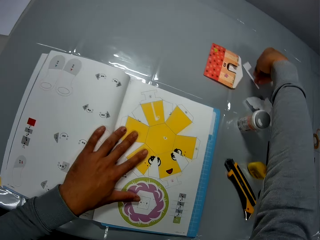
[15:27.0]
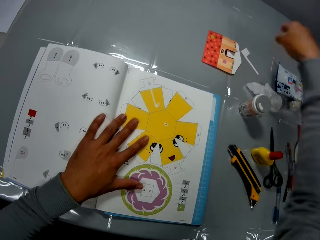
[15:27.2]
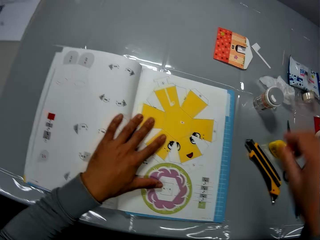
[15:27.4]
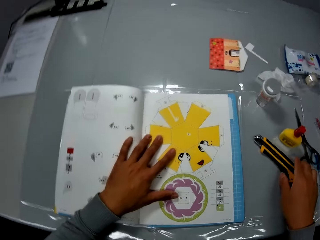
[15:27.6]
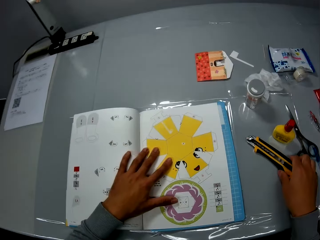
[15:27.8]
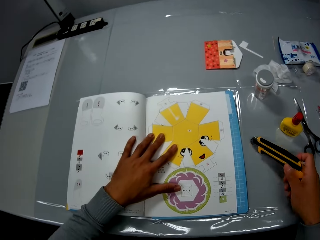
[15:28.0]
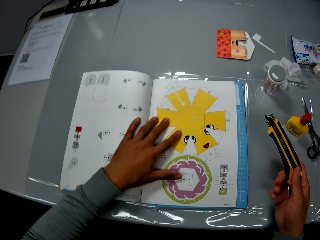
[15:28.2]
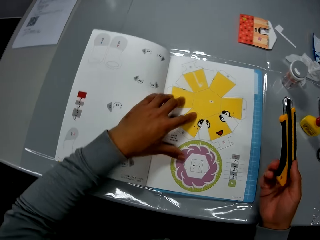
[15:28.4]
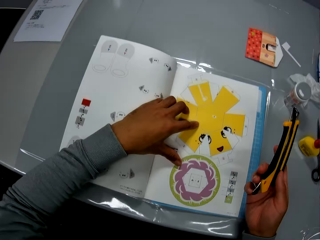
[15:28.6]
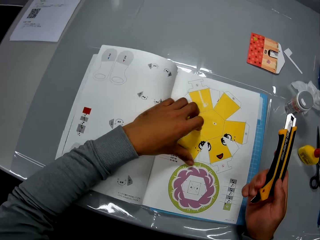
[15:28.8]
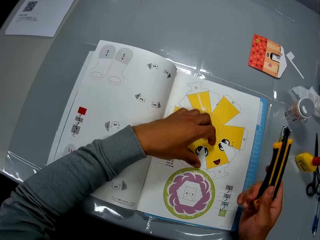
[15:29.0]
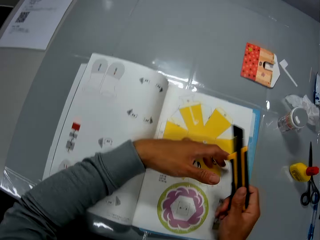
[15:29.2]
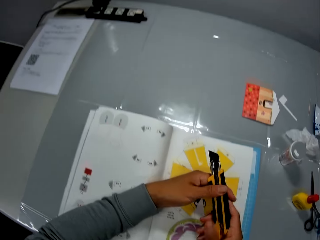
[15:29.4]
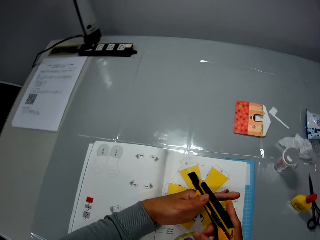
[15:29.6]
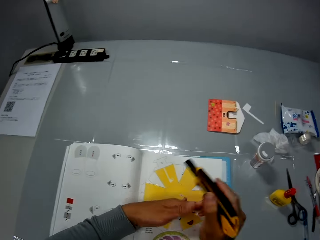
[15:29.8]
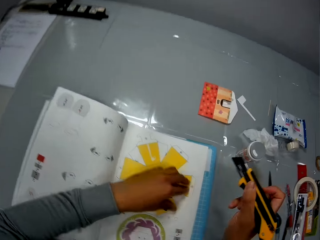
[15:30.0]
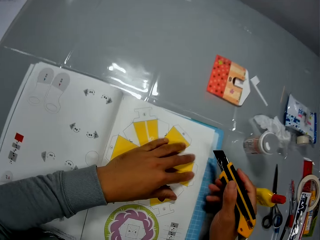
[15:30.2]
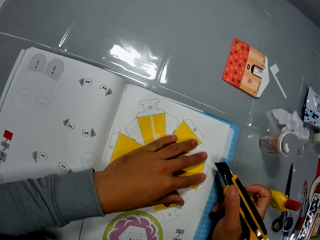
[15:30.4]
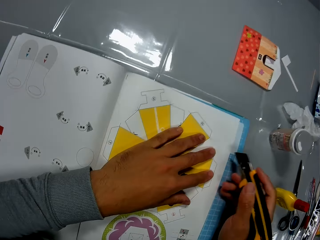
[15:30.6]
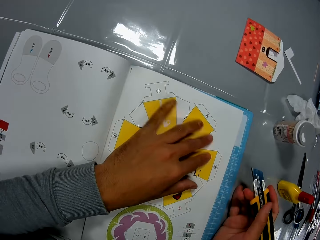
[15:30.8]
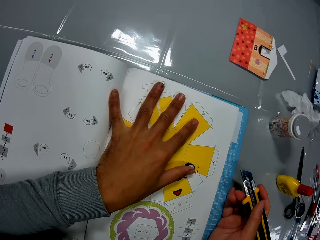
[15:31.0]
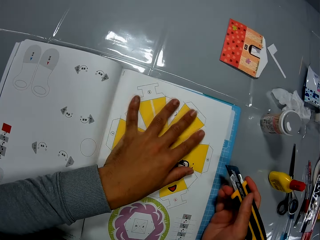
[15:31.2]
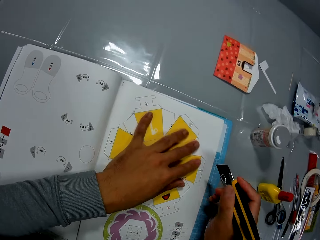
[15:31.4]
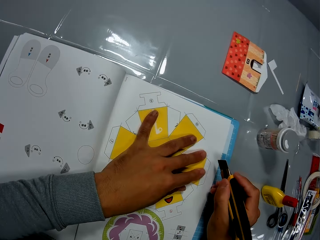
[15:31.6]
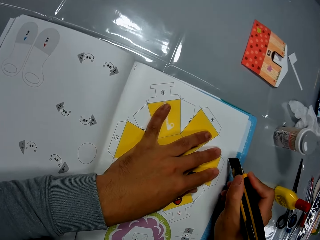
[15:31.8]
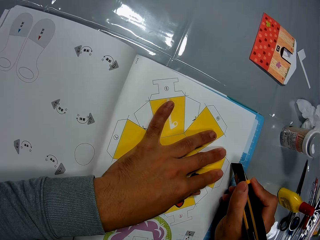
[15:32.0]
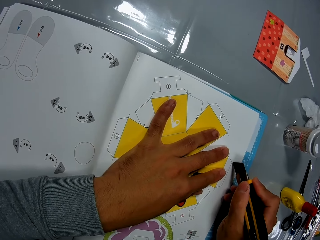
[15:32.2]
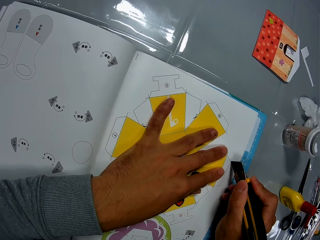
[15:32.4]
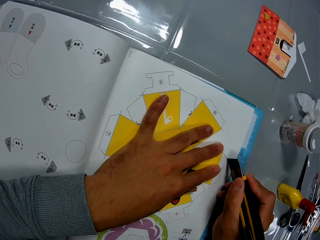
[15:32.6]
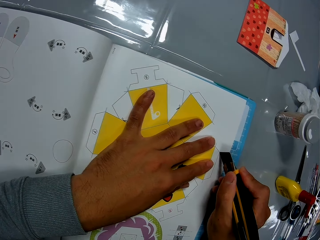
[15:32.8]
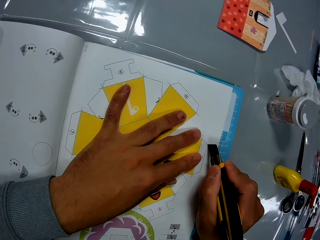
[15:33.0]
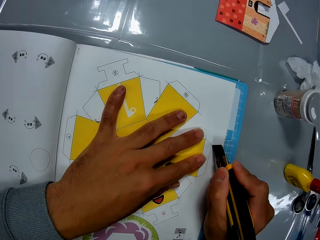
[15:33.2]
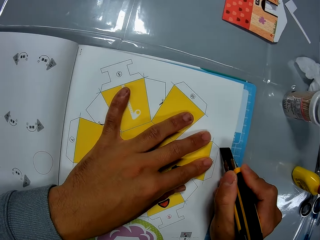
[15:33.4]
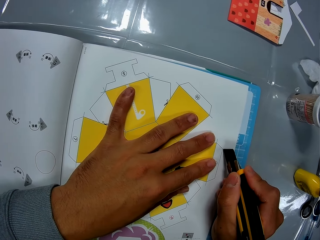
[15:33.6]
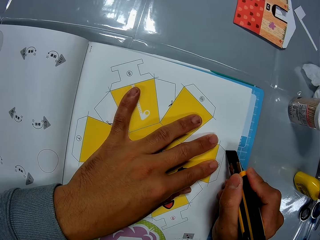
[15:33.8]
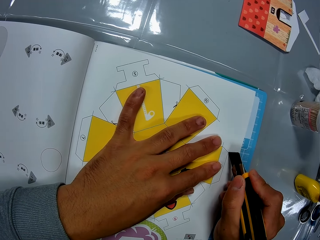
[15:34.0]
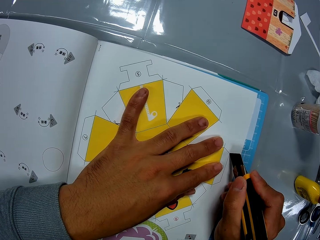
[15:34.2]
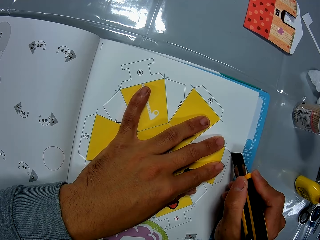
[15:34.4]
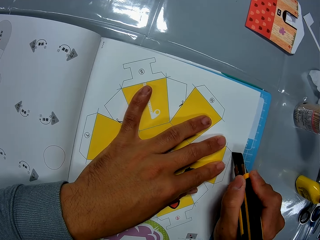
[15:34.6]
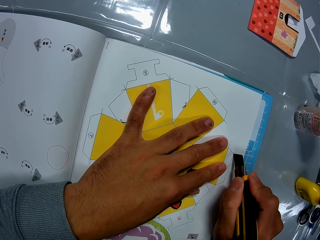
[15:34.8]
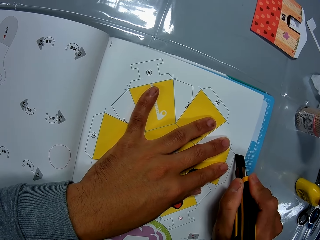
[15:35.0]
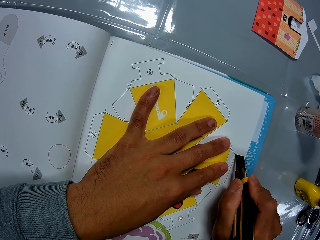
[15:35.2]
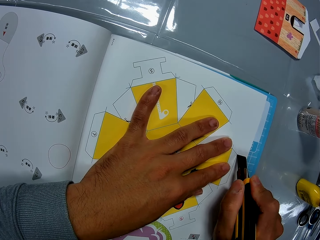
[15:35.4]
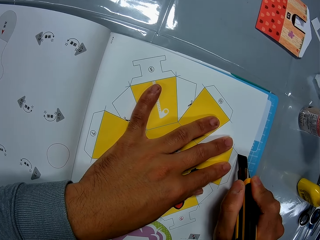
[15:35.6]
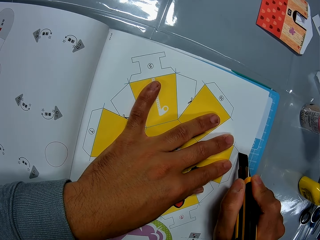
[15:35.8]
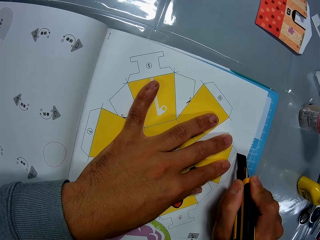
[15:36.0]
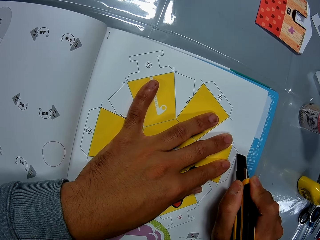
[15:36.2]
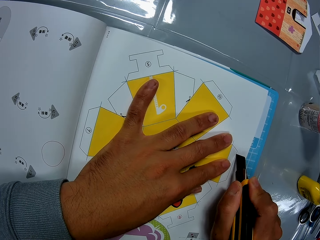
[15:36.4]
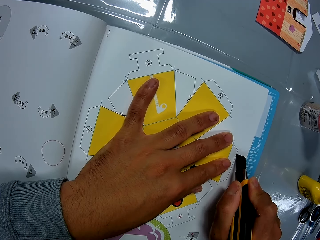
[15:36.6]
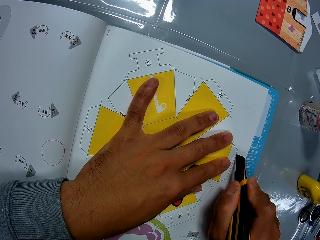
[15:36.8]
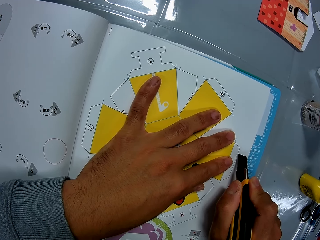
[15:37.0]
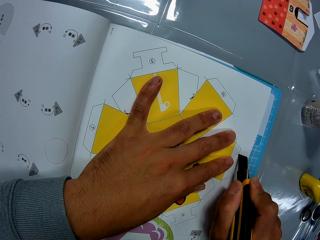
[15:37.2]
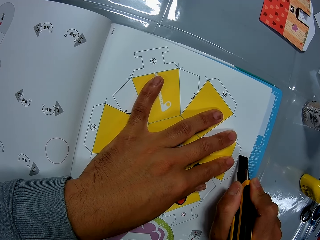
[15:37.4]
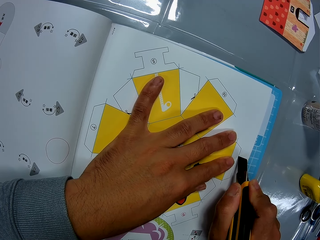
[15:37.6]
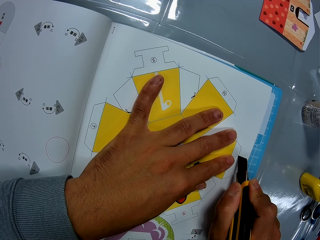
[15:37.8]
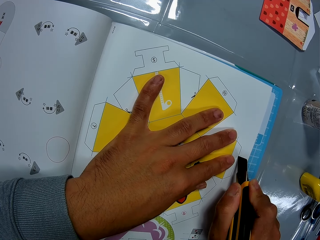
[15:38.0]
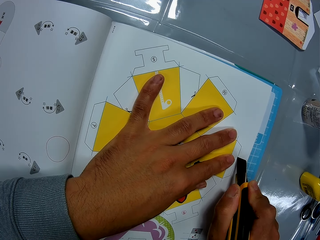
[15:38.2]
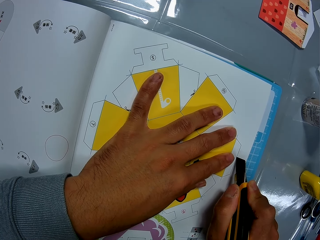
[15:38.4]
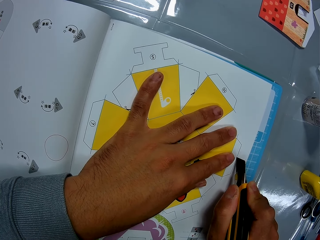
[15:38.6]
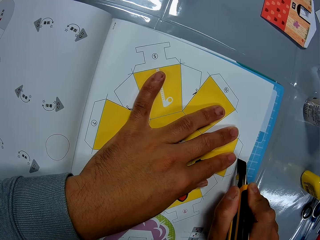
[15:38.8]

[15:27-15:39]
The camera wearer places the paper piece on the table. He picks a craft knife or paper cutter from the table. He unhooks the lock of the craft knife. He stares at the paper cutter. He places his left hand on the craft book. He cuts a paper craft from the craft book with the craft knife. He prepares to cut a page on the book.

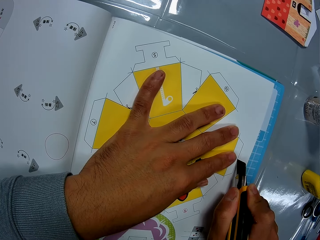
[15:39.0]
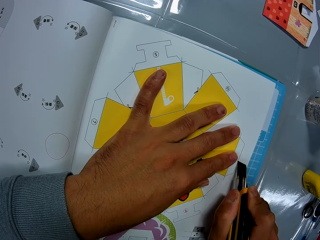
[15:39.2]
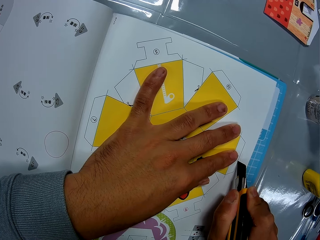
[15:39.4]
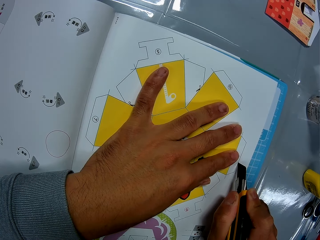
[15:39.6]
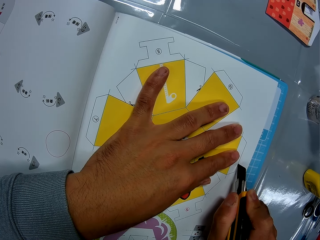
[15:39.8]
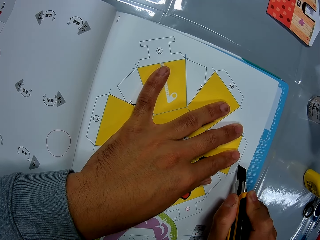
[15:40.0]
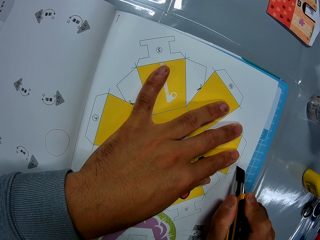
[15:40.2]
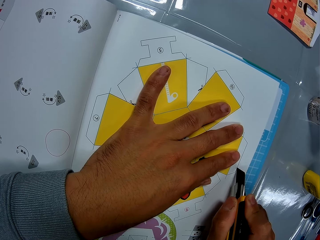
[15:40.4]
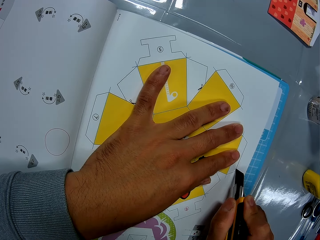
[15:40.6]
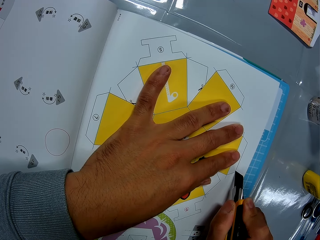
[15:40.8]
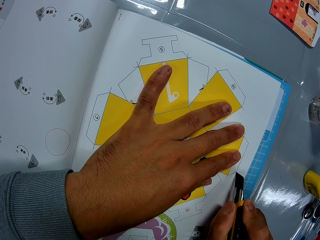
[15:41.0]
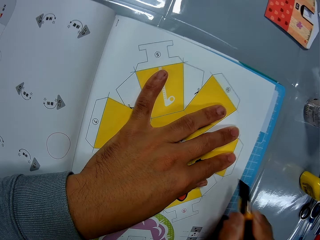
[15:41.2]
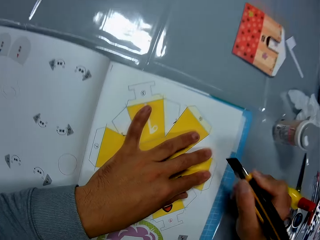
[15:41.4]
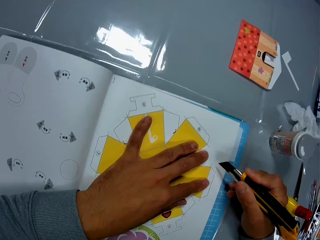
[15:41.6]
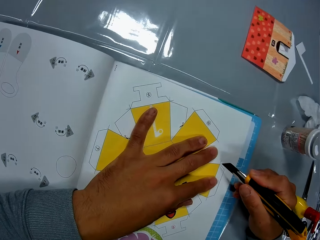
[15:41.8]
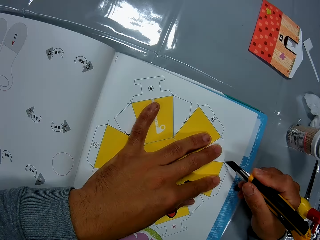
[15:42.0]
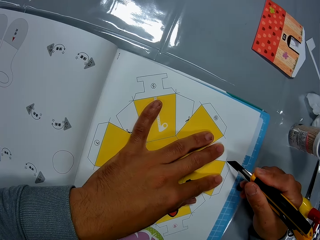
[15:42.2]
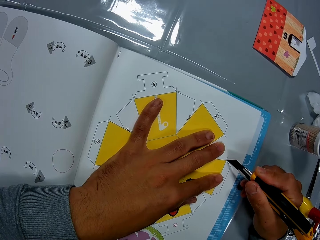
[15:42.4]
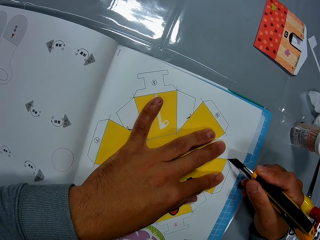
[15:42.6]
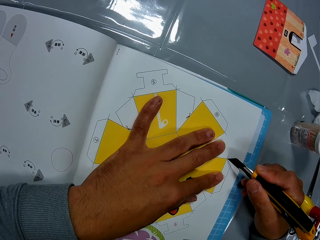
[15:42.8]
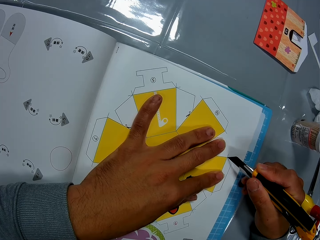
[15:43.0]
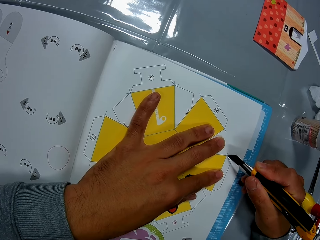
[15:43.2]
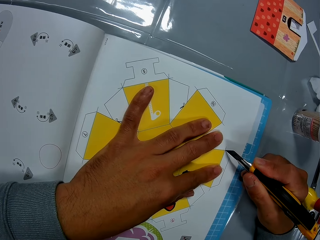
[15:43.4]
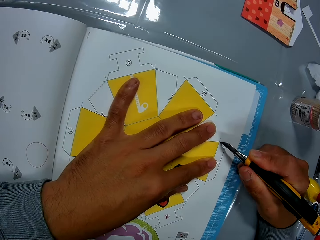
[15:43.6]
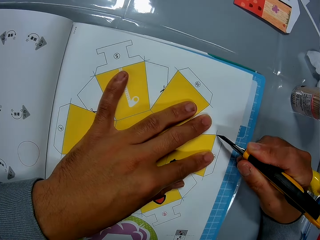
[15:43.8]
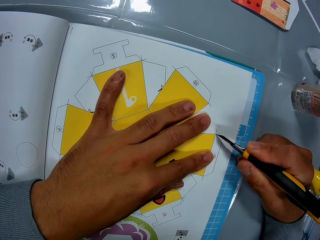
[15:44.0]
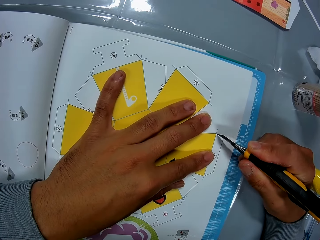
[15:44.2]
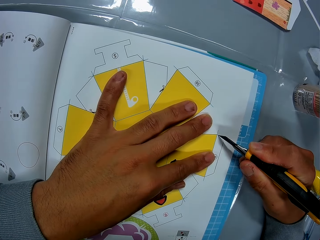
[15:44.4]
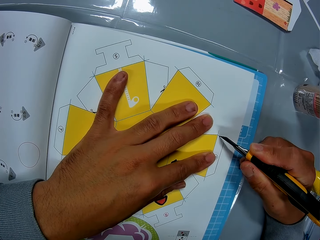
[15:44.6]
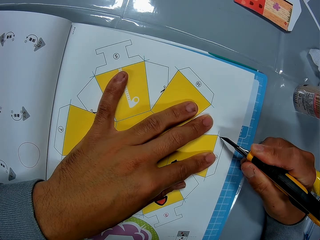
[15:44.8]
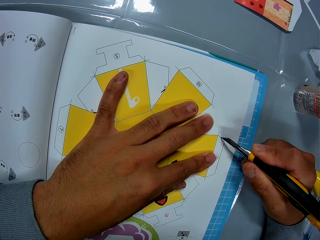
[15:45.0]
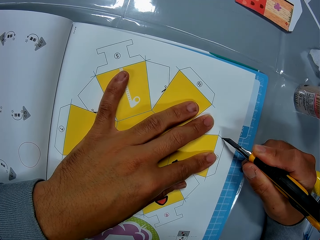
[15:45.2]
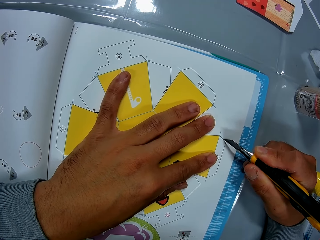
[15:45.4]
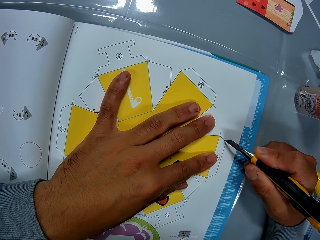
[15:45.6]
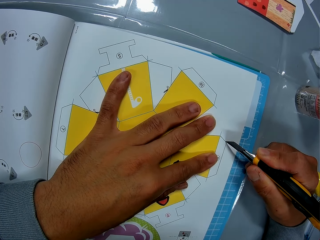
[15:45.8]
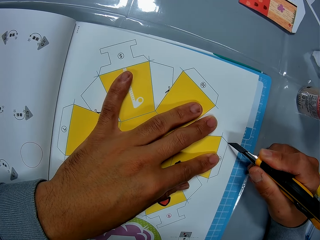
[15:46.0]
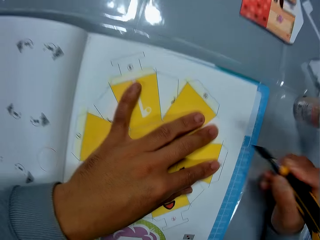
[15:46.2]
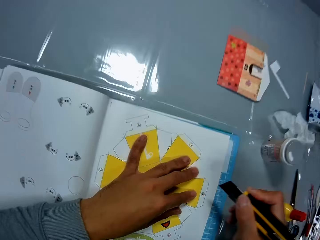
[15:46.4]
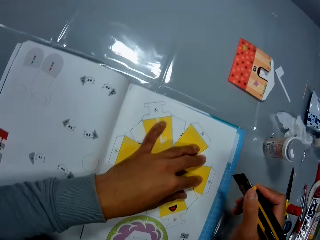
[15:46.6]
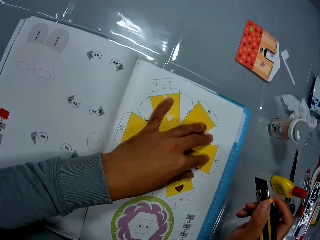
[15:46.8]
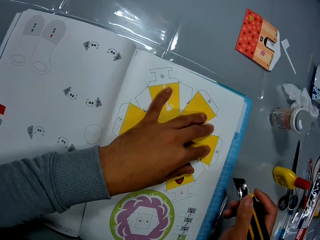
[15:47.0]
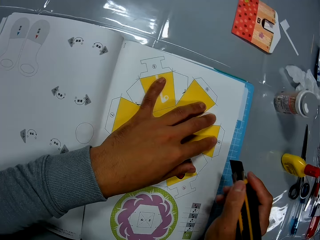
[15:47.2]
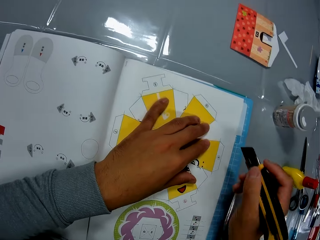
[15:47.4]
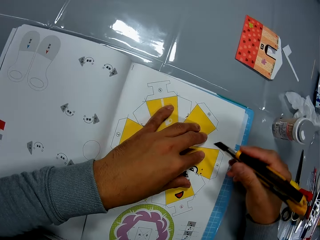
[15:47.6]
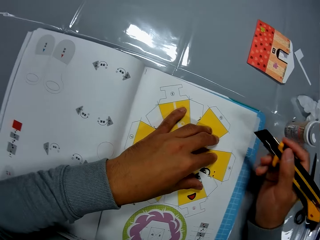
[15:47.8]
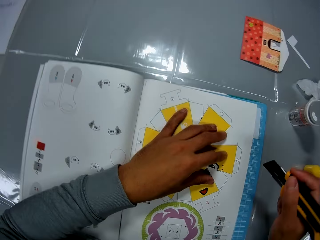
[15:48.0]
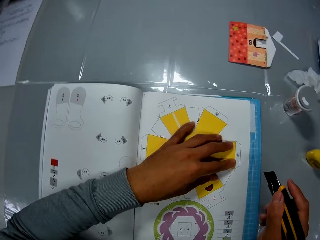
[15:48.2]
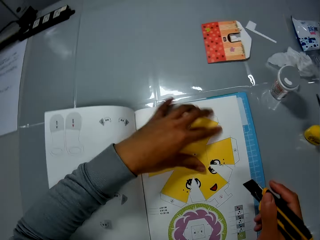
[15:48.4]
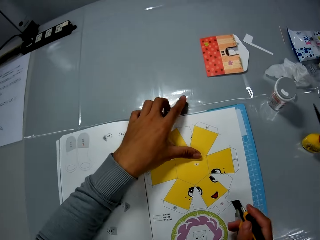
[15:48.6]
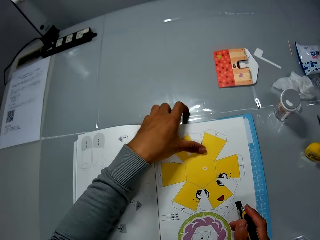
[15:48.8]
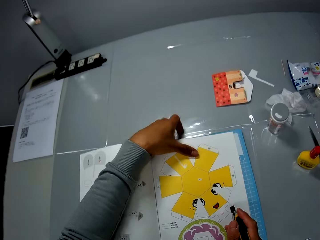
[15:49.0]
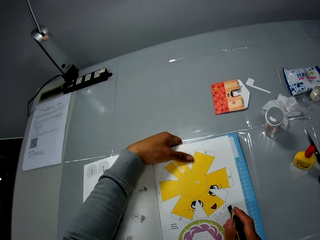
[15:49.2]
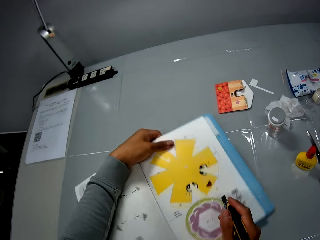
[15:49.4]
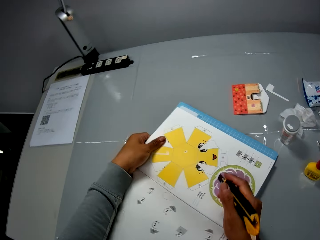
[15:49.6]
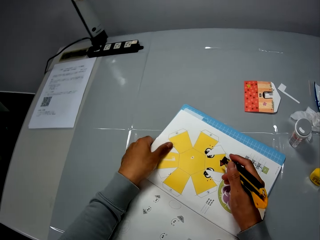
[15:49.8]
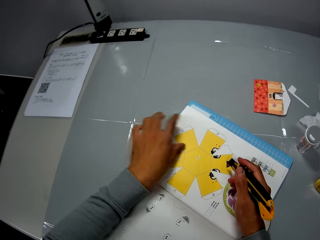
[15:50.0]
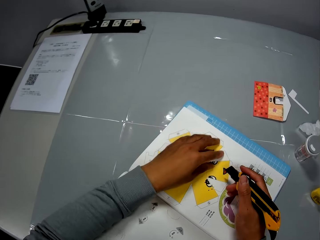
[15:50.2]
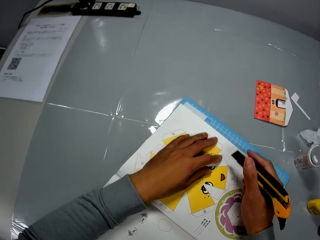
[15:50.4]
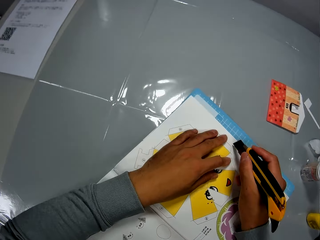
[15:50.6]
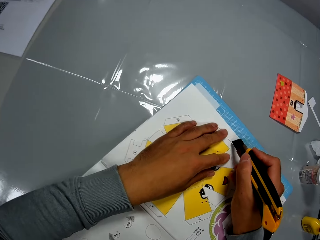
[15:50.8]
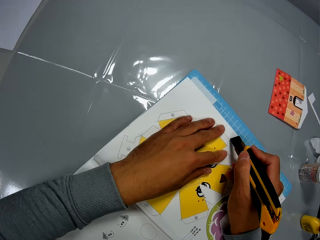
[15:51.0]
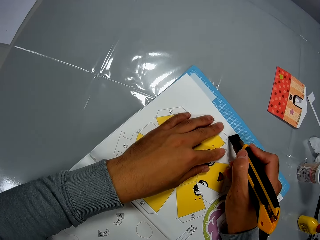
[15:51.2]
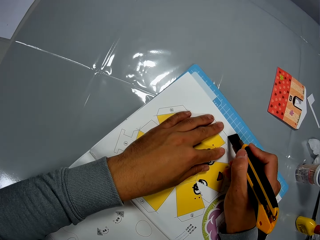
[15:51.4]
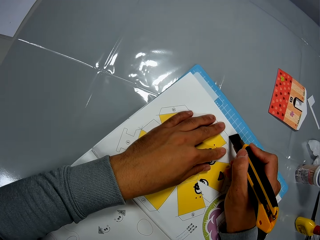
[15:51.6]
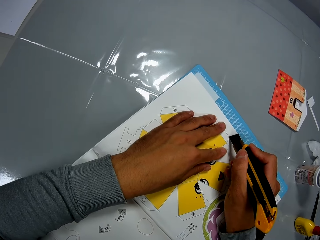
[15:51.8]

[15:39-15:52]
The camera wearer stares at the book. He rotates the craft book. He places his left hand on the craft book. He continues to cut the paper craft from the craft book.
